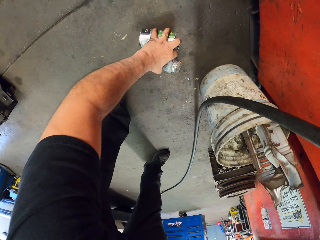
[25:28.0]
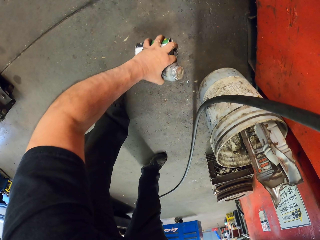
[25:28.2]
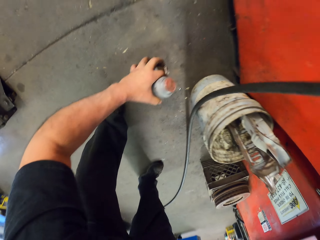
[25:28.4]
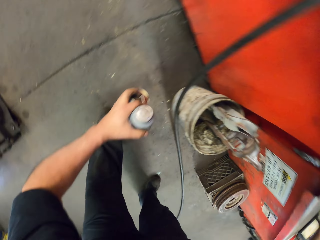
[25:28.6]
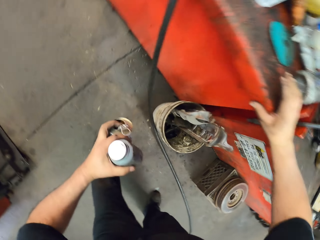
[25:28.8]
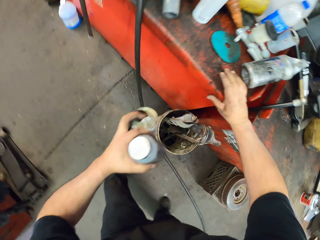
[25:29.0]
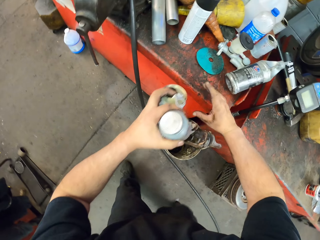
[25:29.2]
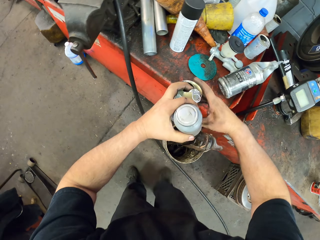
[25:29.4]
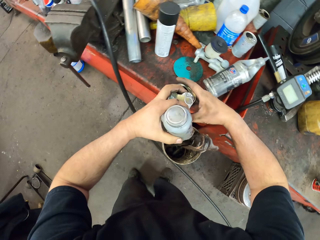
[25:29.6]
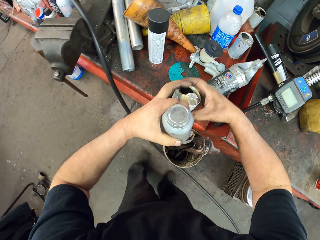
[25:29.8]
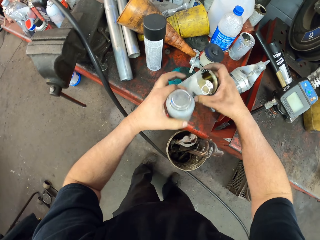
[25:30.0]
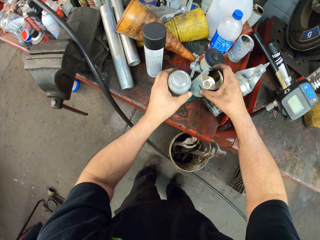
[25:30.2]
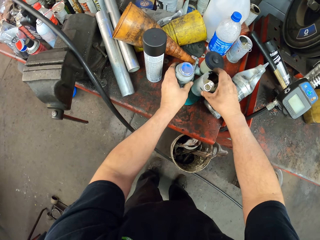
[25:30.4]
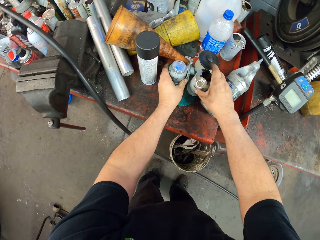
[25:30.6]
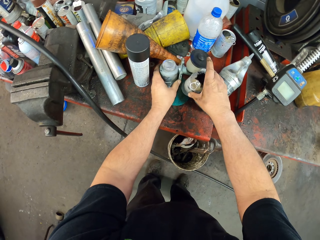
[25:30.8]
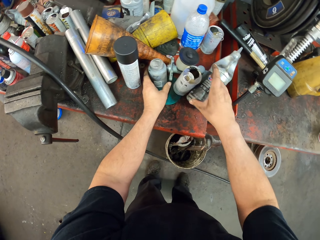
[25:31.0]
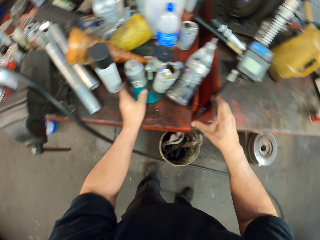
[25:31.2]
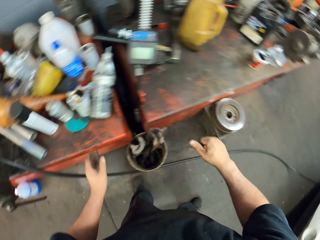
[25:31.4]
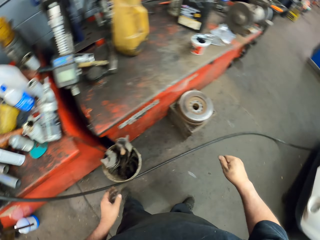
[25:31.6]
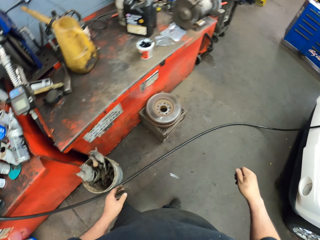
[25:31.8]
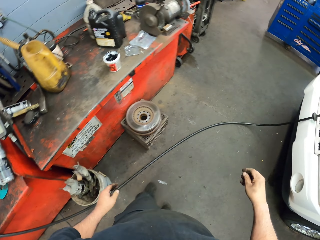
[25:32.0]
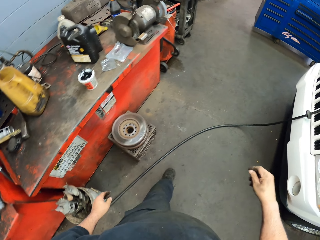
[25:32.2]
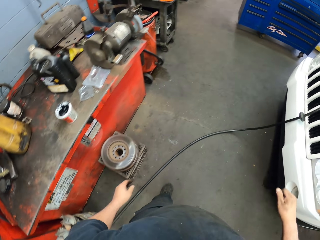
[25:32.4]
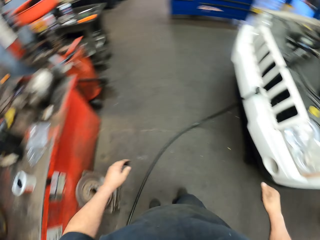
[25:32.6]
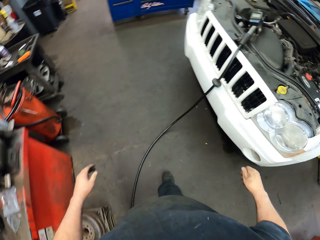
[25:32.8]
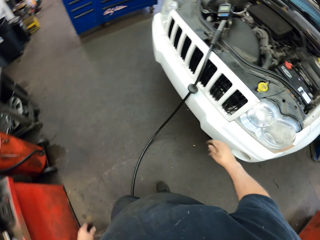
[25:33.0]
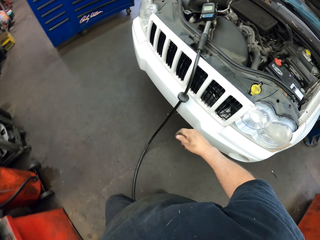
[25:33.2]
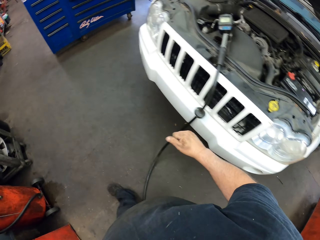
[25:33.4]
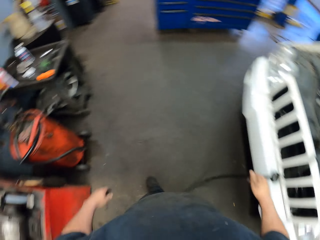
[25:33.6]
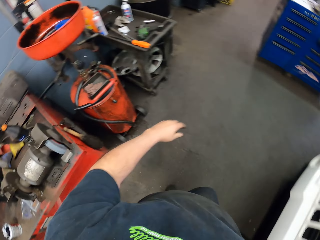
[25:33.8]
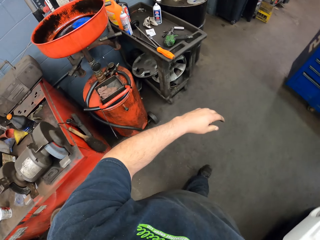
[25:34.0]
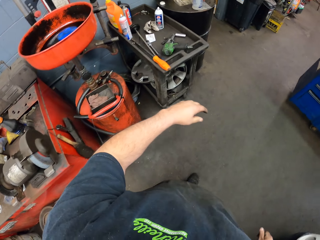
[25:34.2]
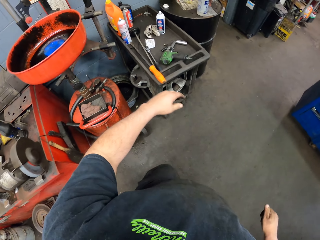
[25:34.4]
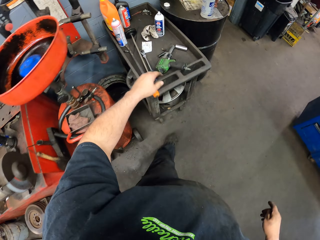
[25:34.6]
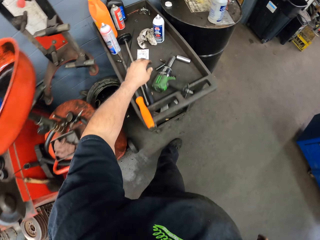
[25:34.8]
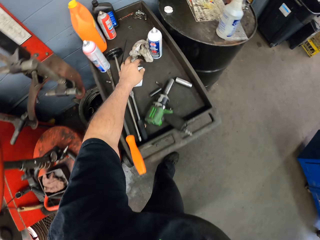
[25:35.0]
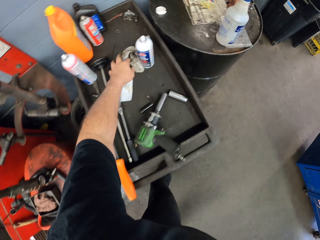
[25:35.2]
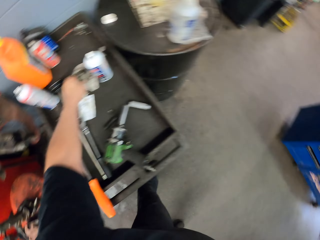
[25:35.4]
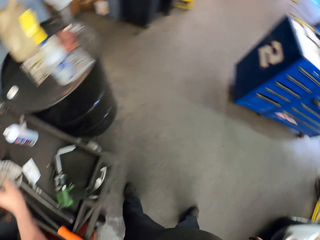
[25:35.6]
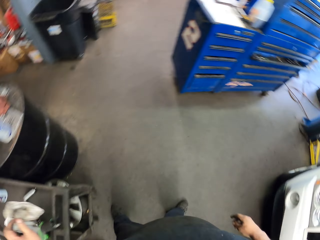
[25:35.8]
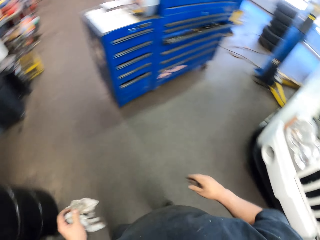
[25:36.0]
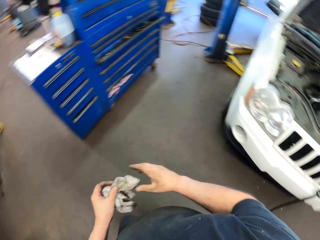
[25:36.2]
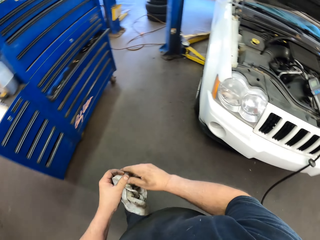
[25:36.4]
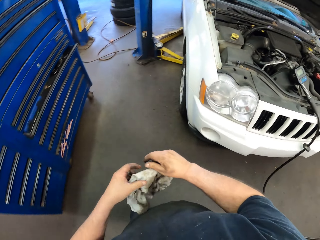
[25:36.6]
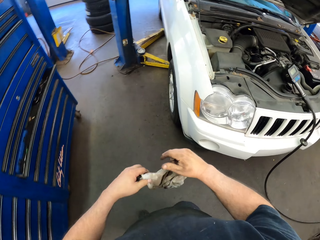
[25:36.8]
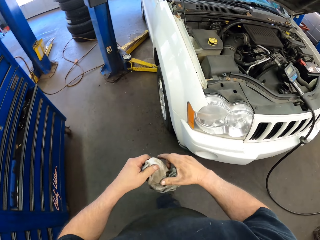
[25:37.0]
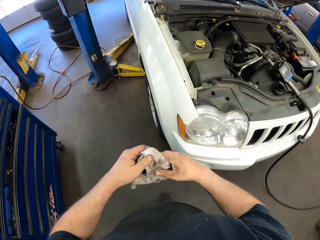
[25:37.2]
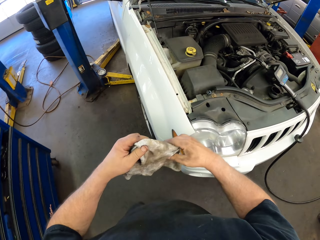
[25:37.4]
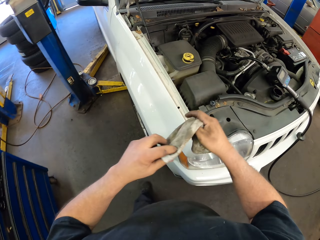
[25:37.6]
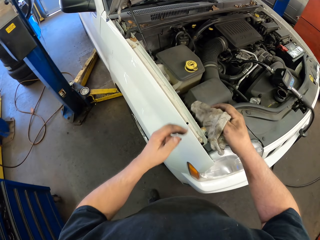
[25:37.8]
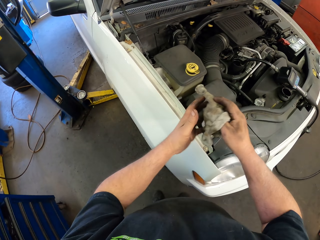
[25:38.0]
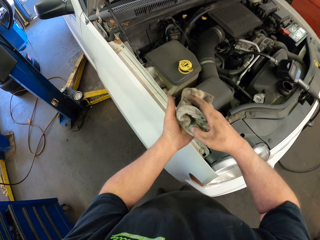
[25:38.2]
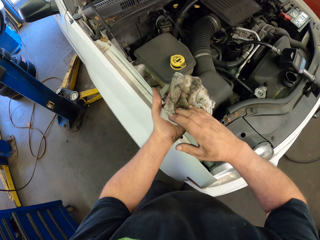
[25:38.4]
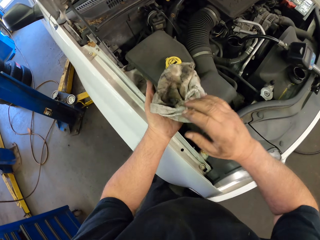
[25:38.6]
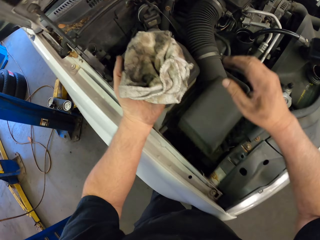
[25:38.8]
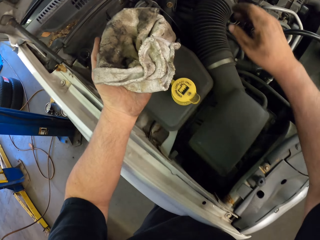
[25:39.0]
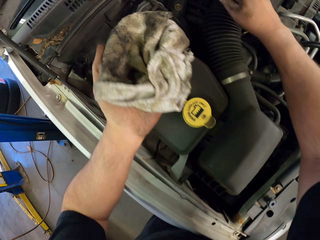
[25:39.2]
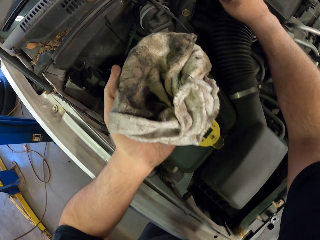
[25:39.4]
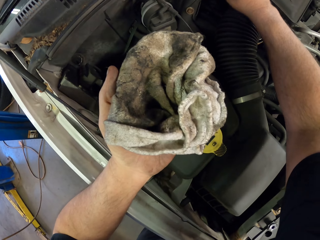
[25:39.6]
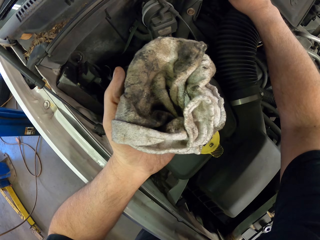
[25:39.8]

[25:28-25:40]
The camera wearer places a can on the table. They move around the room. They pick up a piece of the towel.

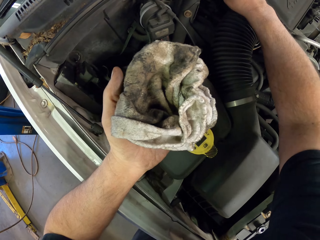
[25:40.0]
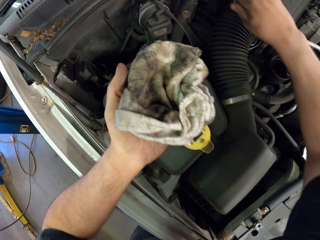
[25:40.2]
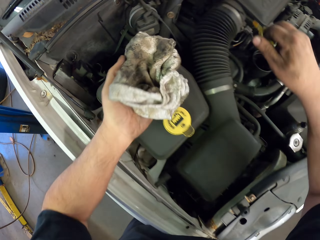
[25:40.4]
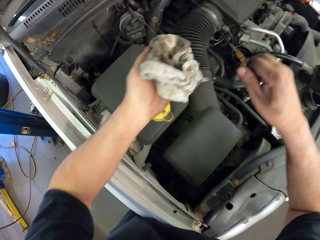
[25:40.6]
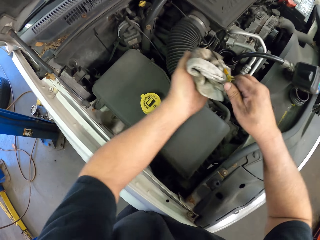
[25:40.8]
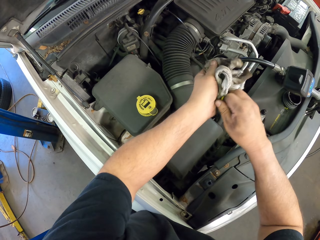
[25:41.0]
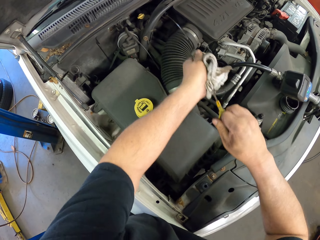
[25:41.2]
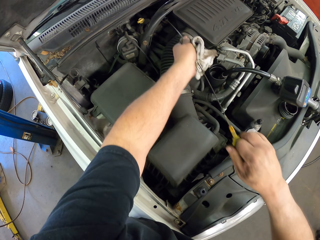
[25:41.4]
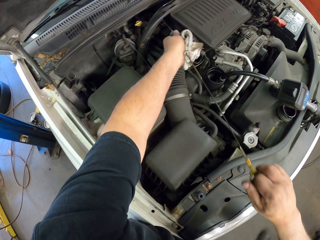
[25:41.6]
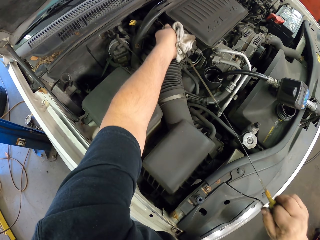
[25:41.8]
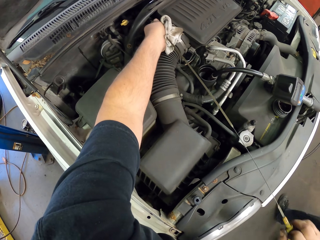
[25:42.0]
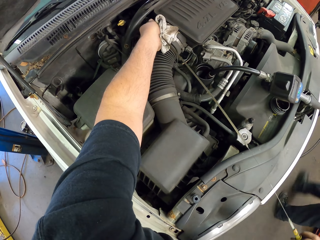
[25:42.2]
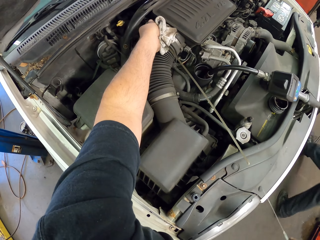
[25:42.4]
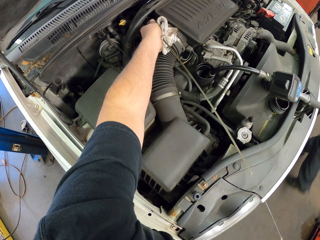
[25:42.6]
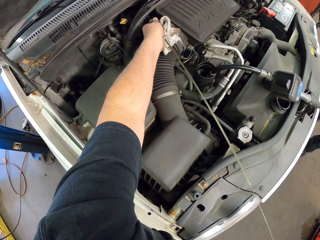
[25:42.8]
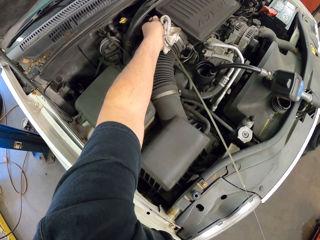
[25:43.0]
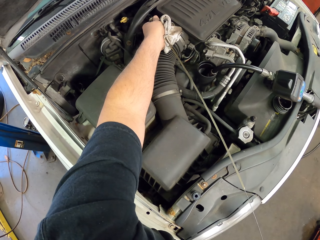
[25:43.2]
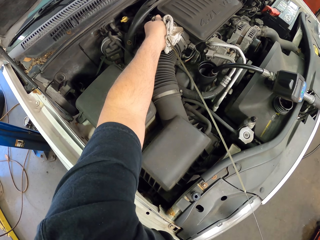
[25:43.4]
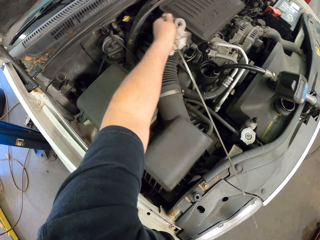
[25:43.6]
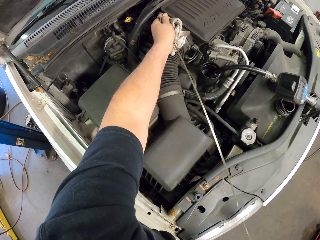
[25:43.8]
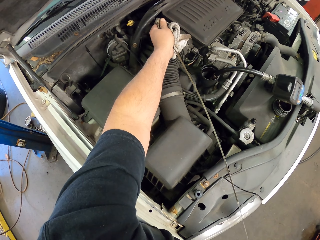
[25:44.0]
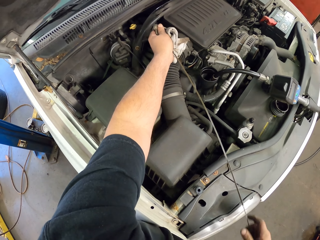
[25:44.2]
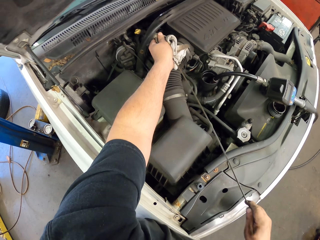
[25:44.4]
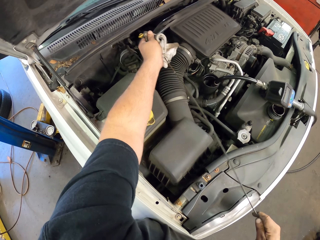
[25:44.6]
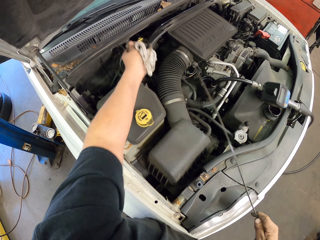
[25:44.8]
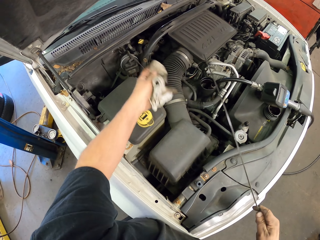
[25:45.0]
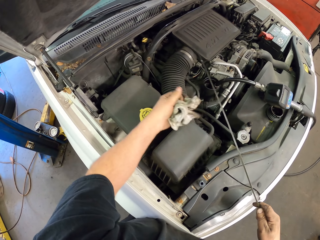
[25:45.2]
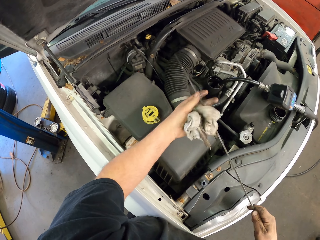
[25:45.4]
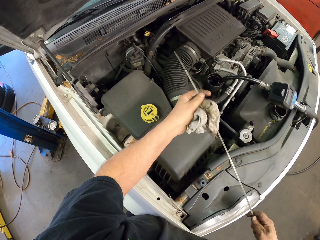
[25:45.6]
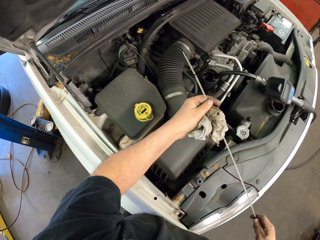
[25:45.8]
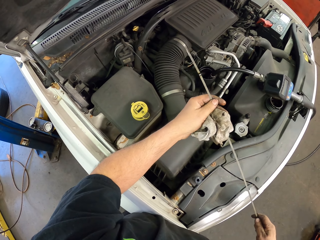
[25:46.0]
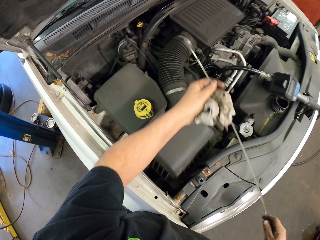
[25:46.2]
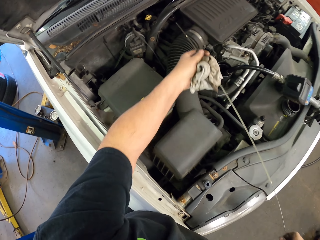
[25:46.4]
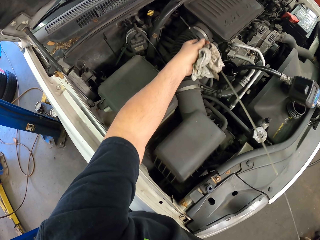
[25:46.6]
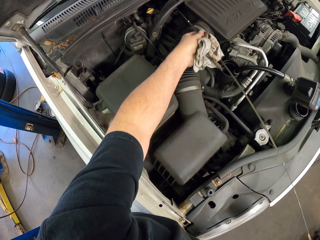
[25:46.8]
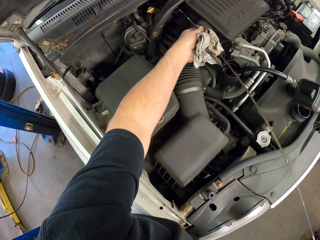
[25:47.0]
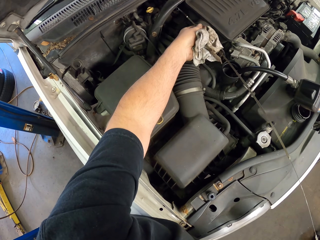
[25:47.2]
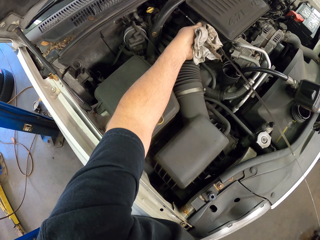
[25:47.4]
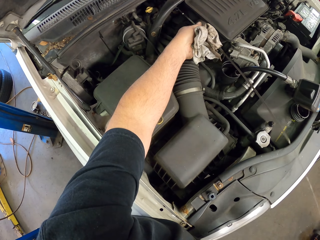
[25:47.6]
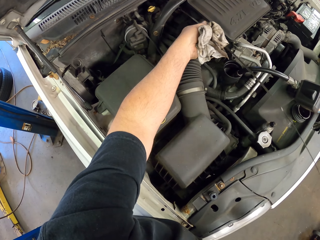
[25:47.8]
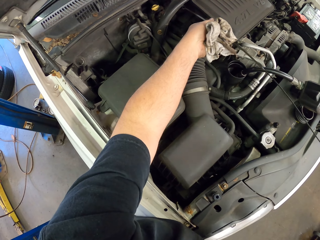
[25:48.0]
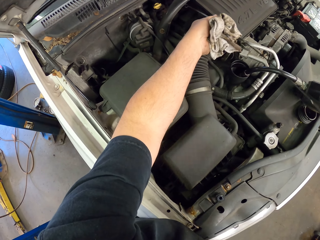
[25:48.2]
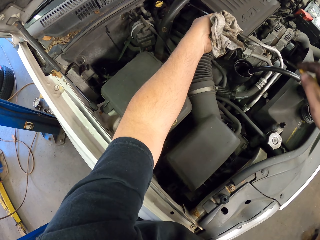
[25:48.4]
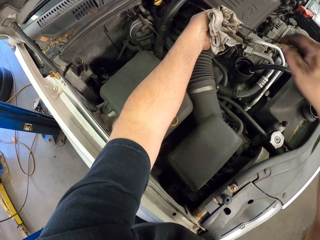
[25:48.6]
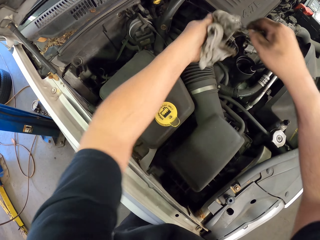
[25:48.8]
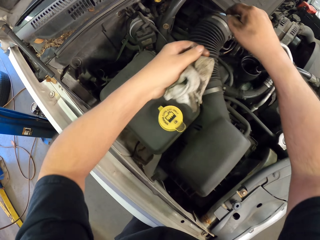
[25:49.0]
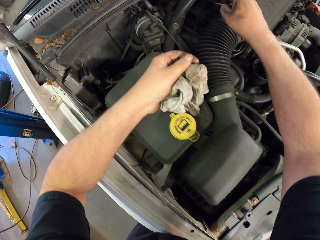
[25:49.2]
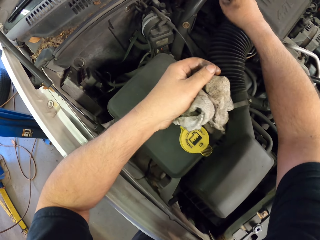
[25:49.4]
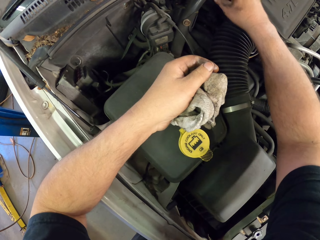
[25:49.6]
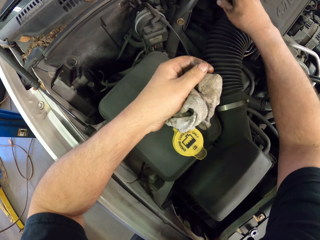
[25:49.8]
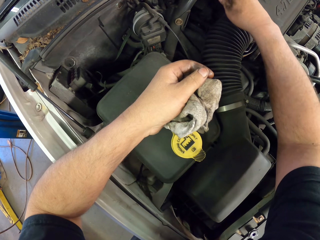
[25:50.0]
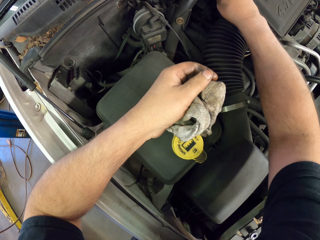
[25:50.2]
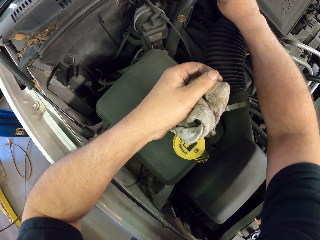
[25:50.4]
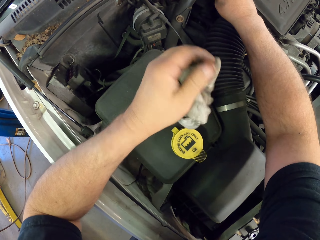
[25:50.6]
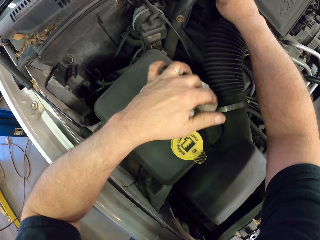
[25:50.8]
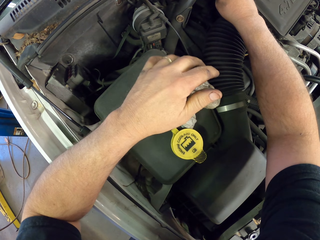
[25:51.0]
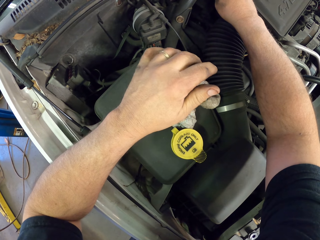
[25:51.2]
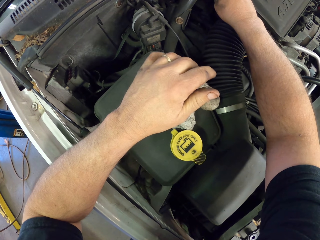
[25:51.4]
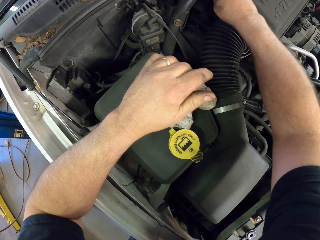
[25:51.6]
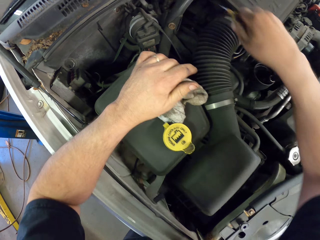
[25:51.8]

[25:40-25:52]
The camera wearer takes a tester. He wipes the fuel tester with a wiping towel. He holds something. He inserts the tester in the tank. He does something with his right hand.
